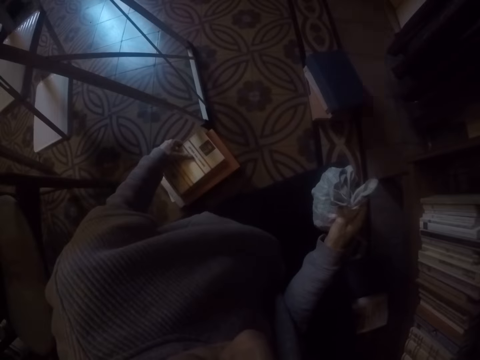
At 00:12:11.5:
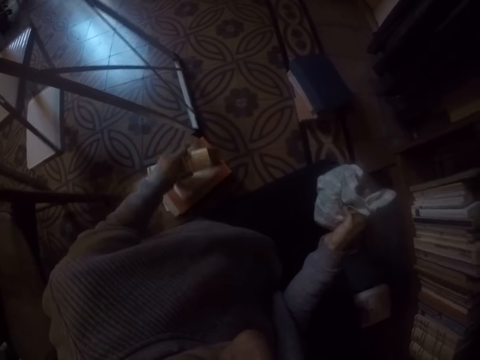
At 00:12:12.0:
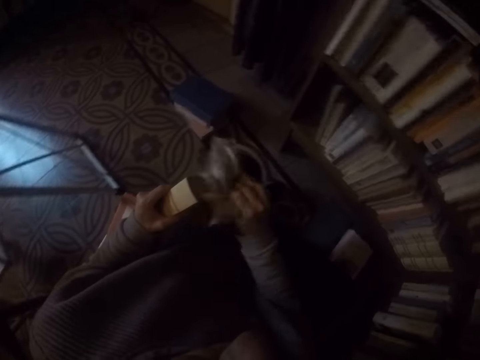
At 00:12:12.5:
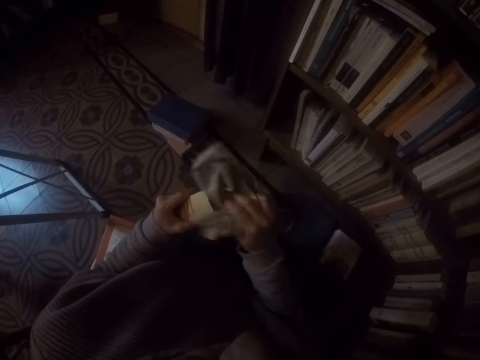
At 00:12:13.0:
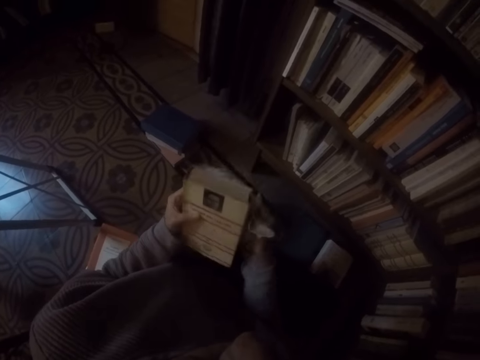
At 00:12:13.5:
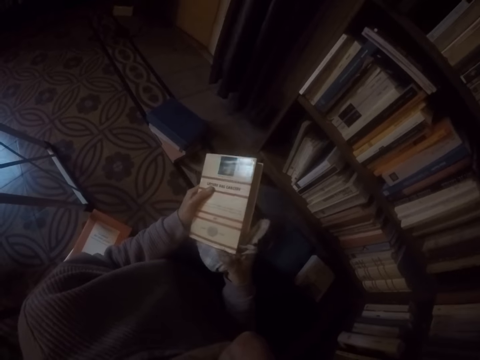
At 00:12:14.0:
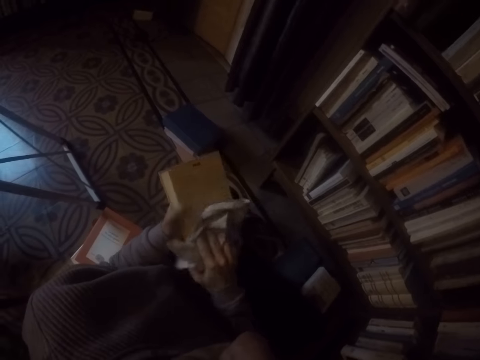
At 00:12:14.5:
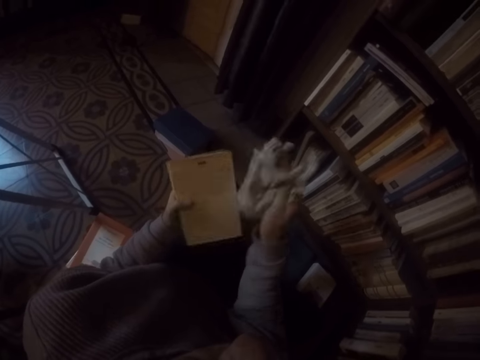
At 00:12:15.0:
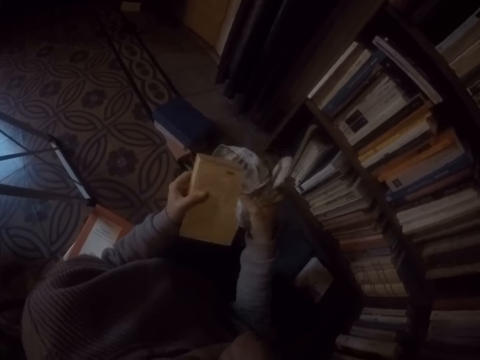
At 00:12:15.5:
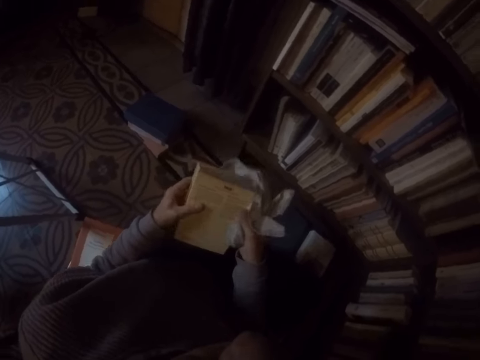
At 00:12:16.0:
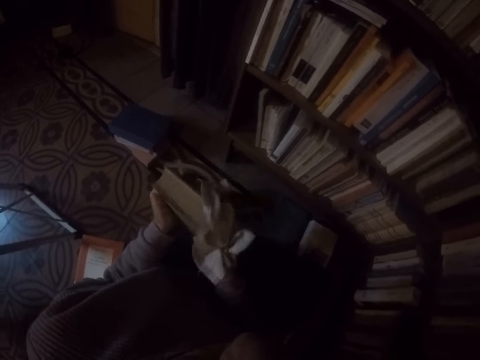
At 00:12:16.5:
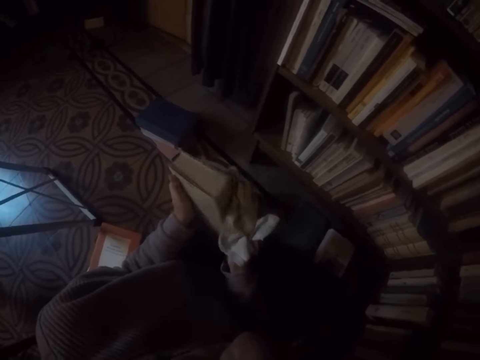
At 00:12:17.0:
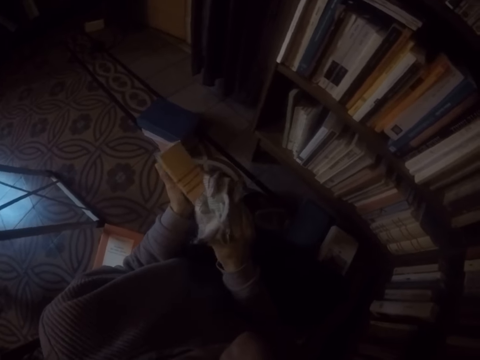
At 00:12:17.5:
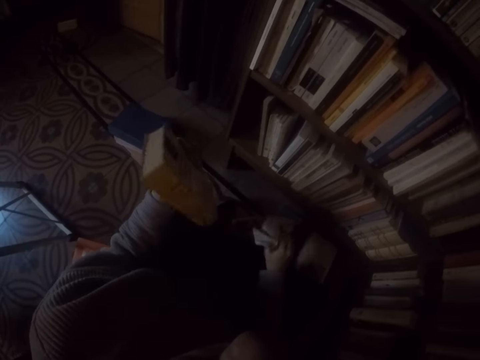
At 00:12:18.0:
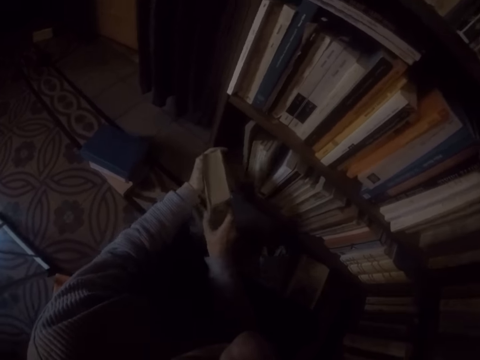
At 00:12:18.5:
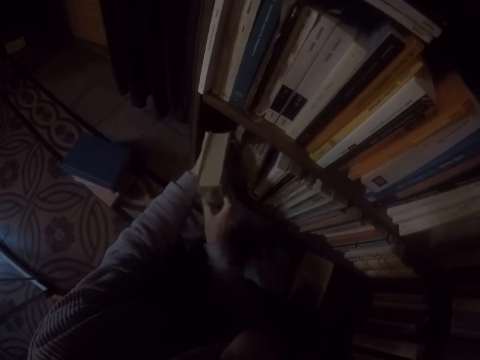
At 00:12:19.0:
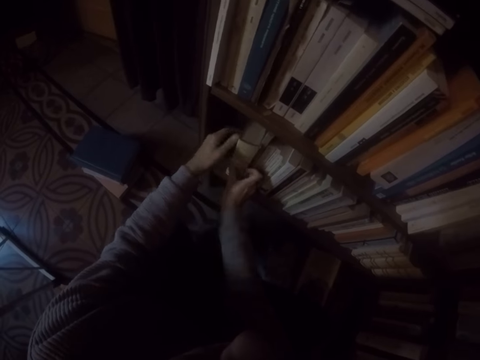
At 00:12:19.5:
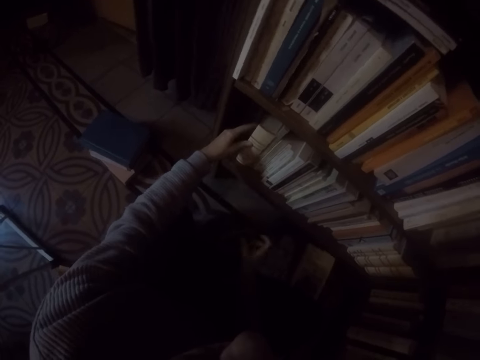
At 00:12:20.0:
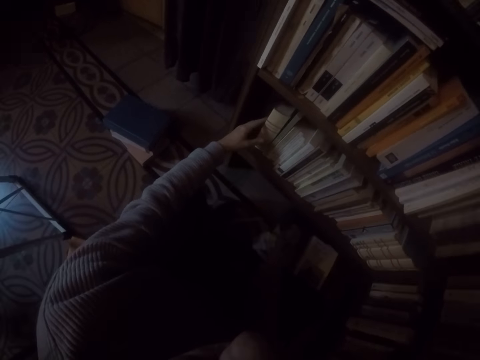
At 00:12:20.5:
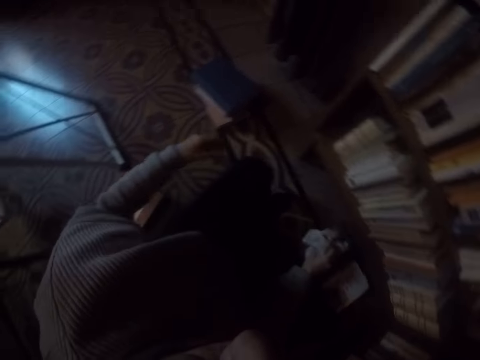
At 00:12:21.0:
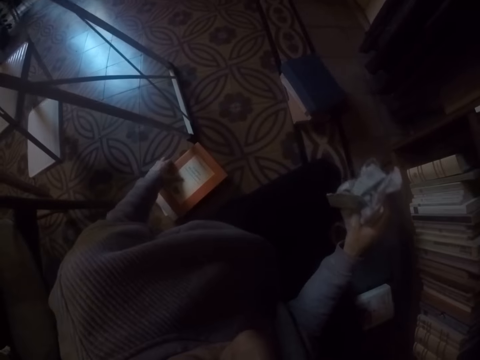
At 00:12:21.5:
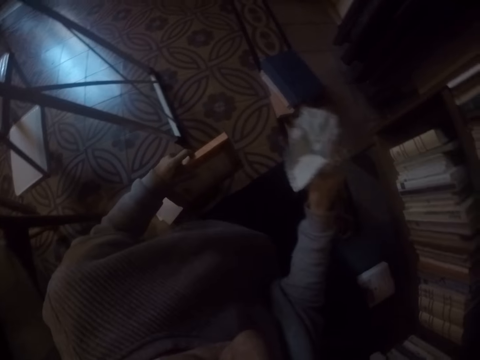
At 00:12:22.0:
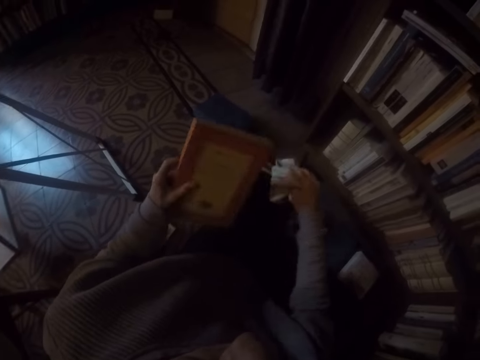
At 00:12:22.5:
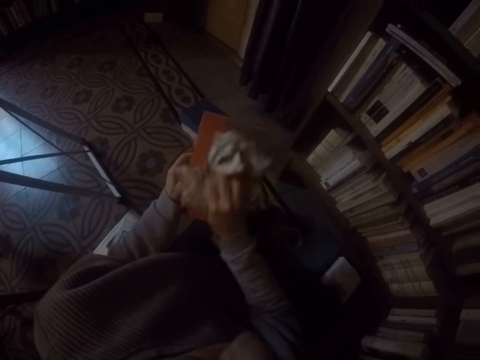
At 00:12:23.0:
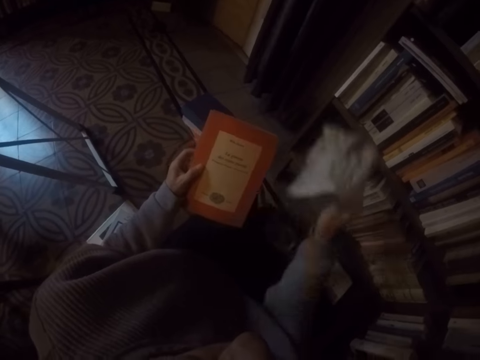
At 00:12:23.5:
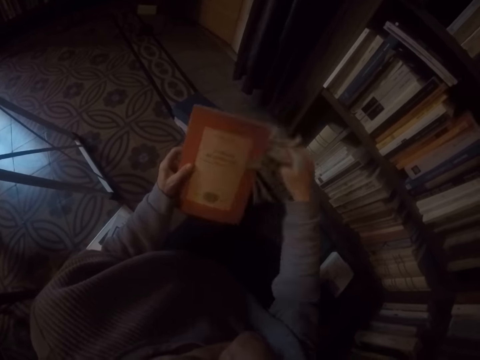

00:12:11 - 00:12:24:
The camera wearer picks up a book on the ground with her left hand. She wipes the book in her left hand with the rag in her right hand. She drops the book in her left hand on the ground. She passes the book in her left hand to her right hand. She drops the cloth down. She places the book in both hands into the shelf. She picks up a rag on the ground with her right hand. She picks up a book on the ground with her left hand. She wipes the book in her left hand with the rag in her right hand.

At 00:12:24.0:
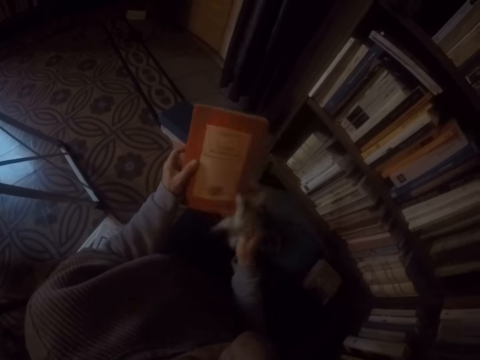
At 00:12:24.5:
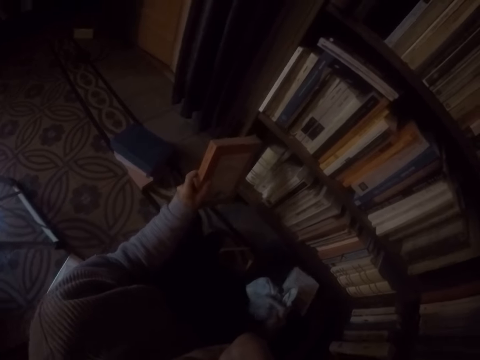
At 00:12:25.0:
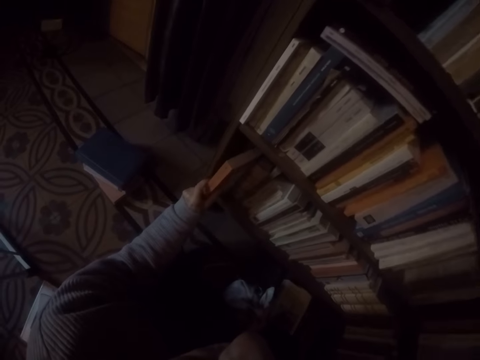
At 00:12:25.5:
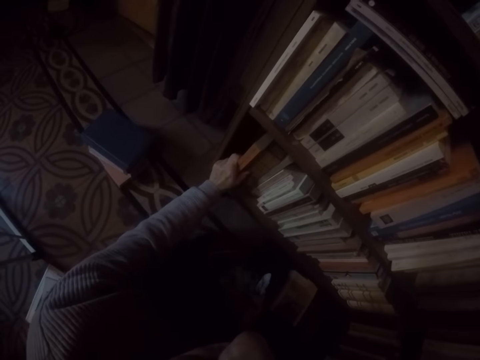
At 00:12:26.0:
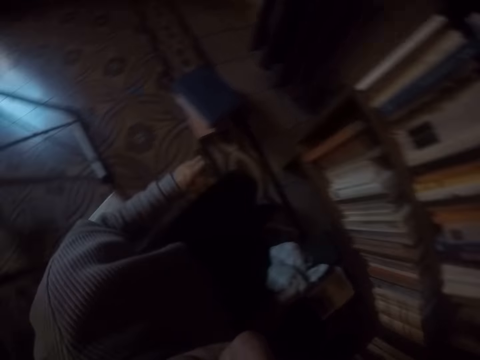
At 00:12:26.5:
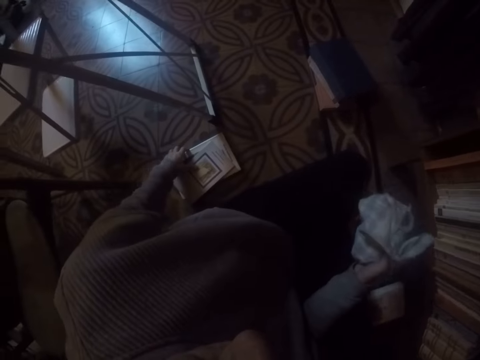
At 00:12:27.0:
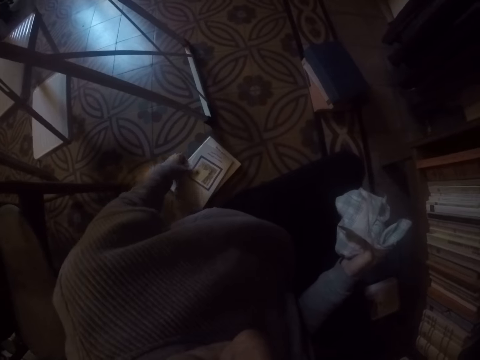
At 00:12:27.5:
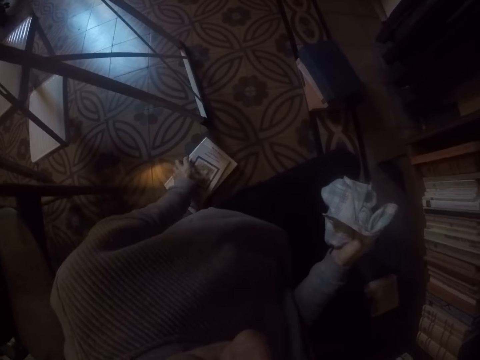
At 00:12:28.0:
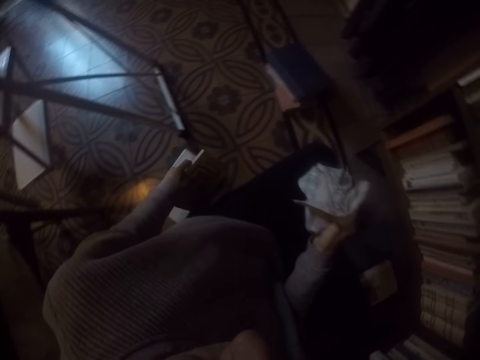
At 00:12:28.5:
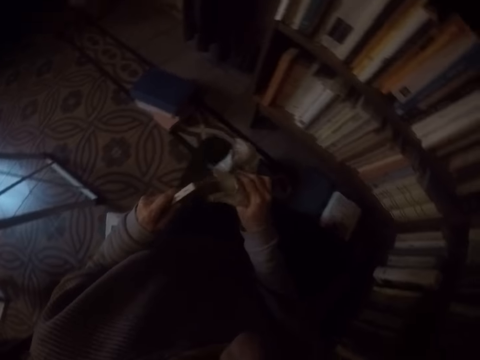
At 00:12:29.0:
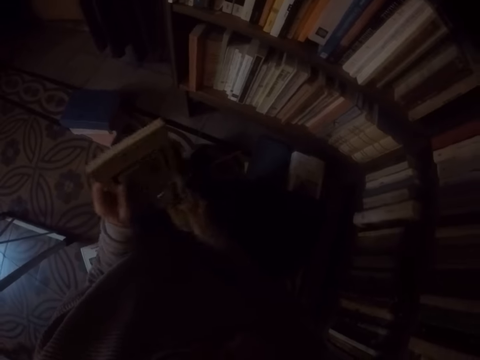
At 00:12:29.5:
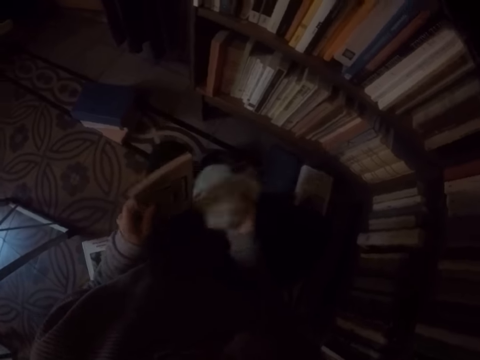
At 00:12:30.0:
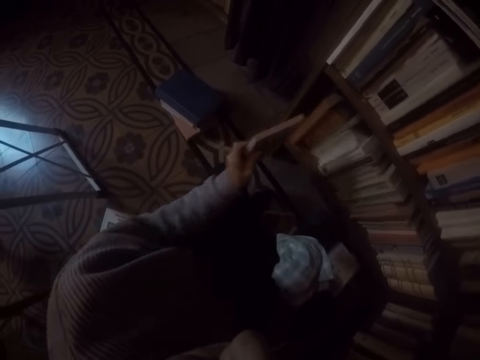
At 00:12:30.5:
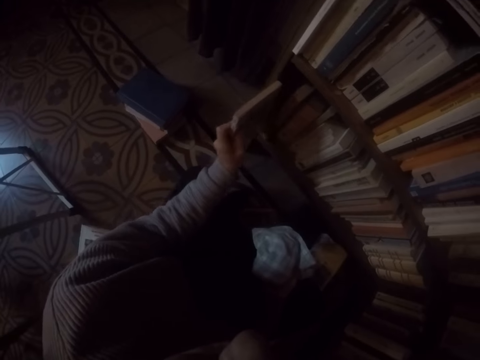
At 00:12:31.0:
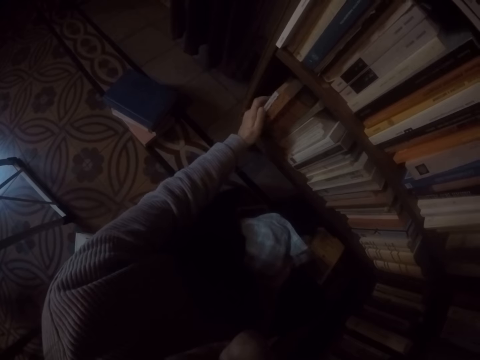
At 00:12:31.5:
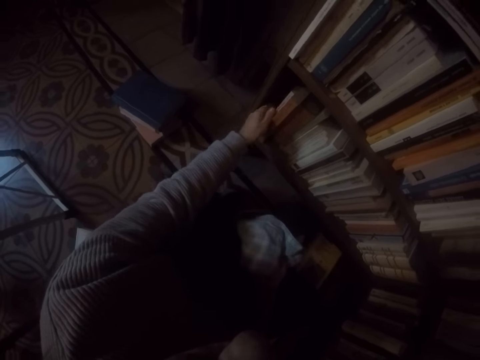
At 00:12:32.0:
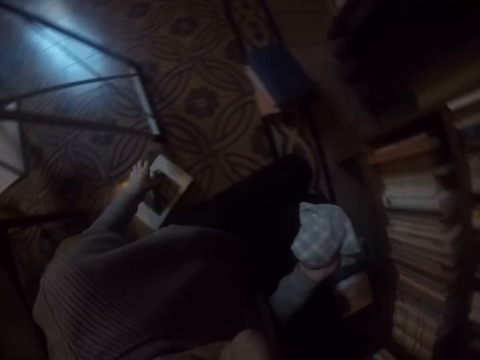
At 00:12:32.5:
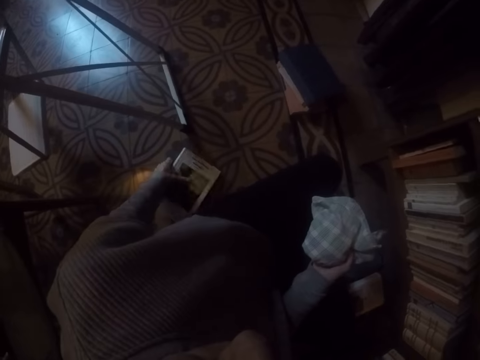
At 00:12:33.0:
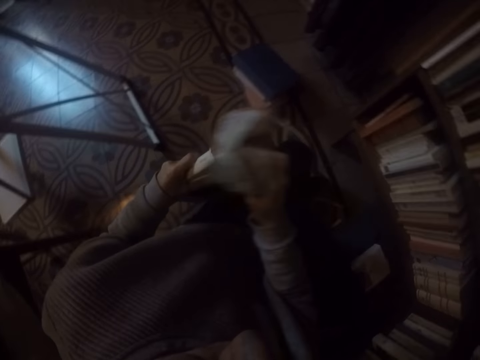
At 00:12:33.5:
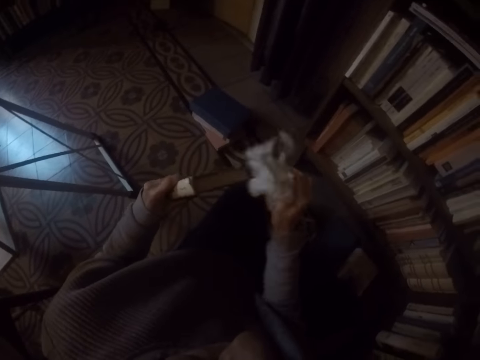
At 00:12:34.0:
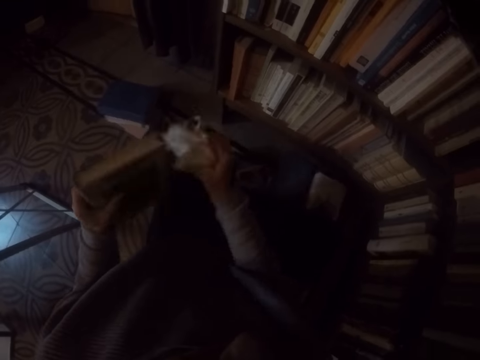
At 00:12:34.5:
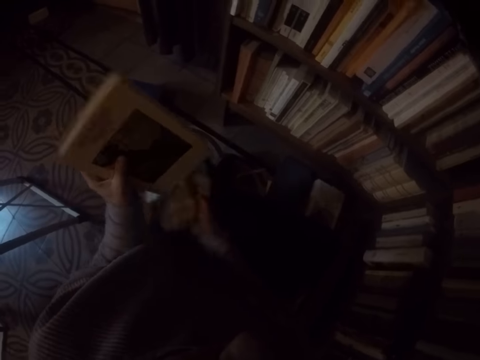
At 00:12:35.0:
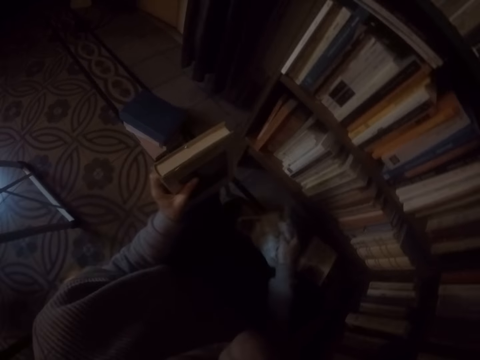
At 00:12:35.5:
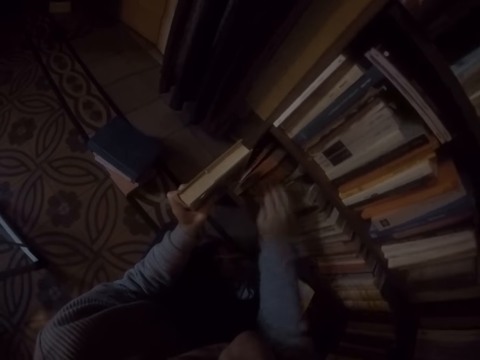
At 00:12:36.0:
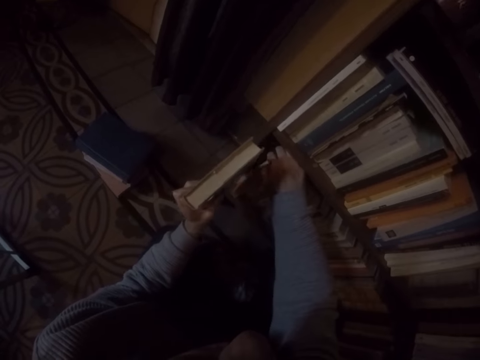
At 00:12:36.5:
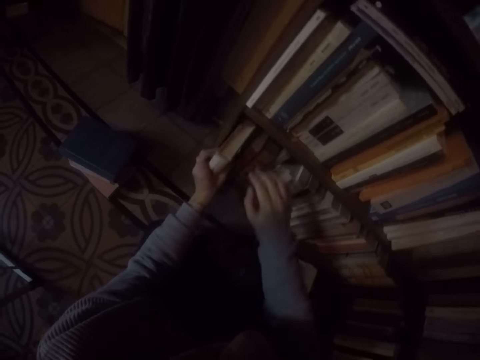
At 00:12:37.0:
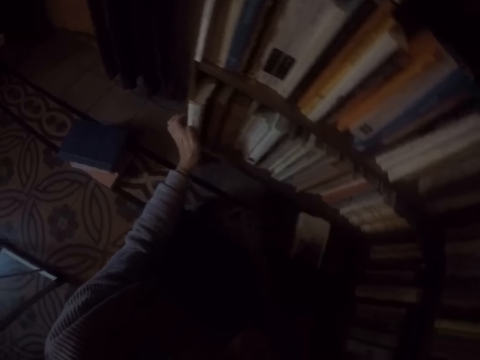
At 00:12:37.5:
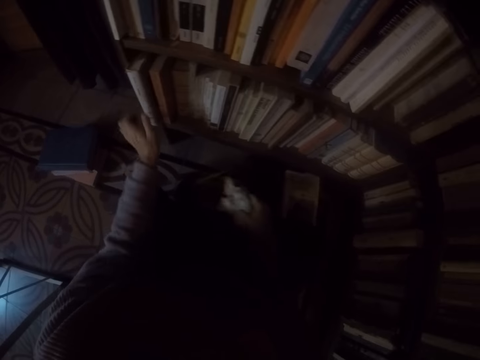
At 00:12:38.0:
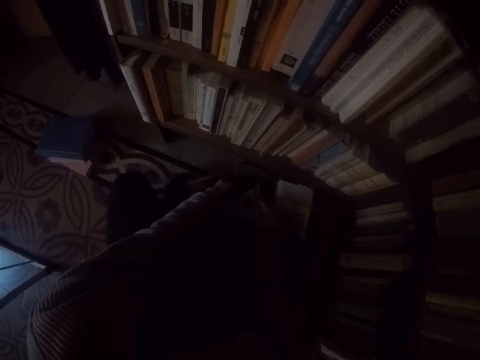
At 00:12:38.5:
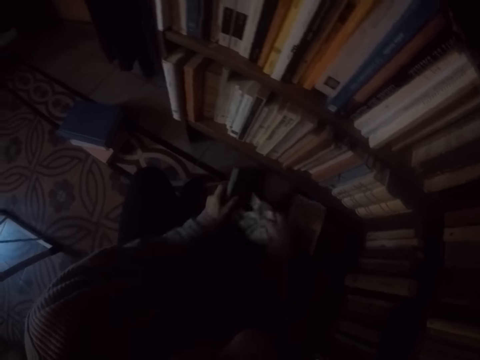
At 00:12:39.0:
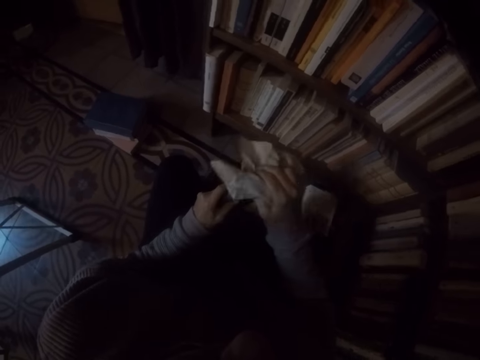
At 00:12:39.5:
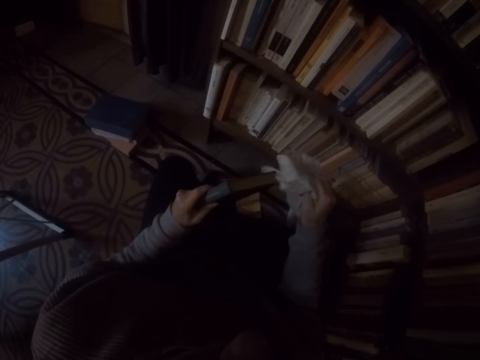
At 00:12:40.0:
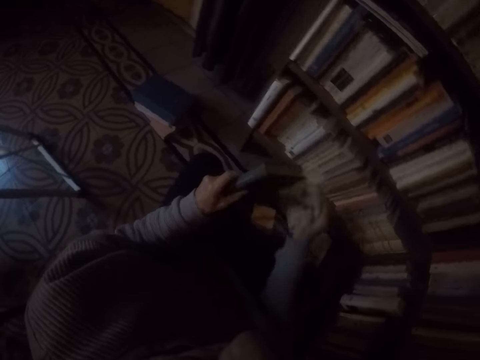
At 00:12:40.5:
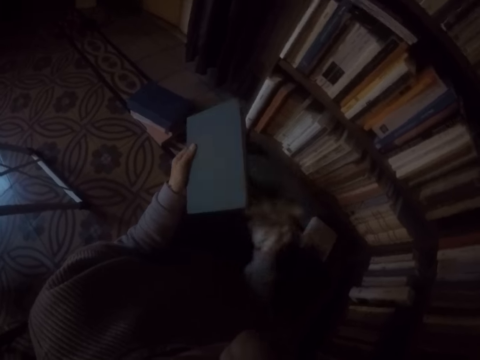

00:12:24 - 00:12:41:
The camera wearer places the book in her left hand into the shelf. They pick up a book on the ground with her left hand. They wipe the book in her left hand with the rag in her right hand. They place the book in her left hand into the shelf. They pick up a book on the ground with her left hand. They drop the cloth down. They wipe the book in her left hand with the rag in her right hand. They put the book in between others. They adjust the books in the shelf with his right hand. They adjust them again. They pick up the rag on the ground with his right hand. They pick up a book on the ground with both her hands. They wipe the book in her left hand with the rag in her right hand.
